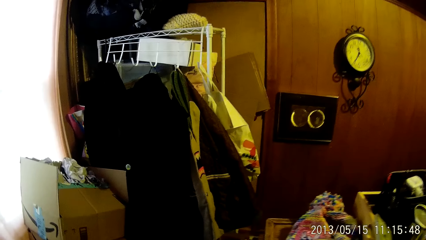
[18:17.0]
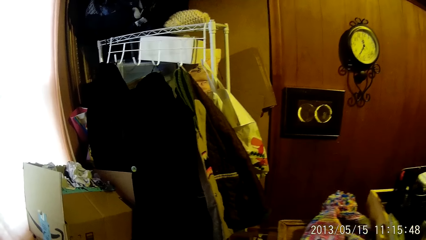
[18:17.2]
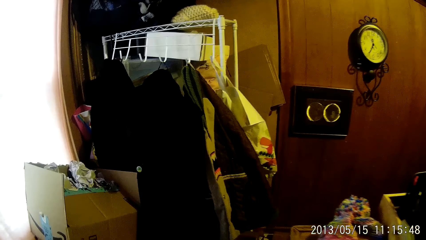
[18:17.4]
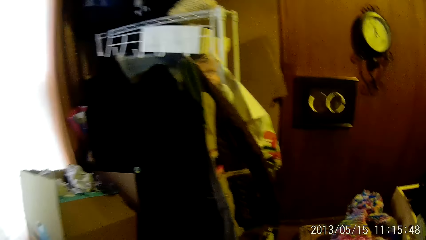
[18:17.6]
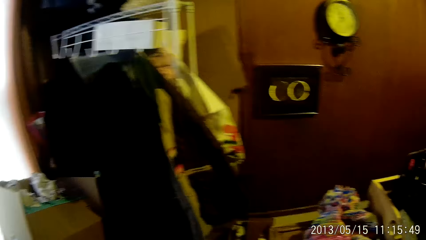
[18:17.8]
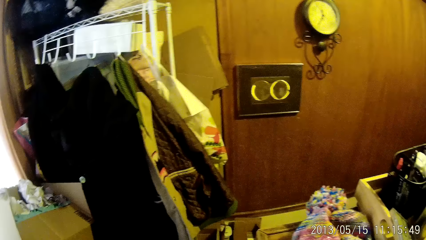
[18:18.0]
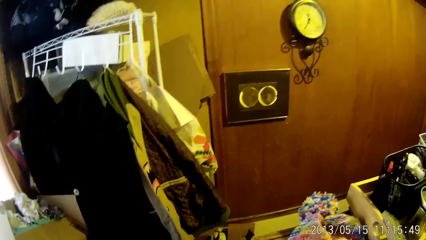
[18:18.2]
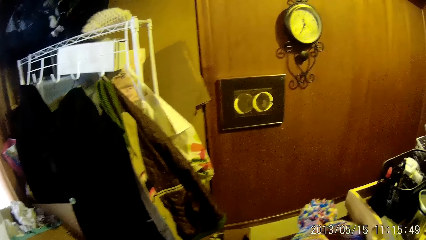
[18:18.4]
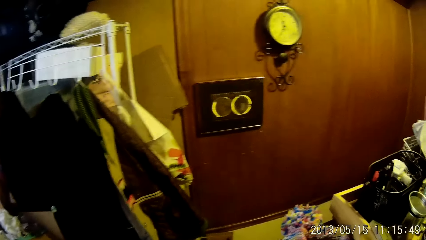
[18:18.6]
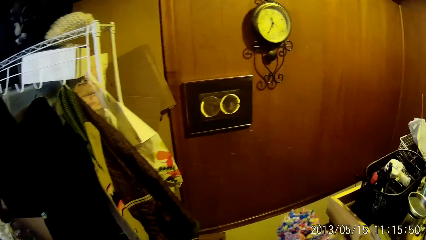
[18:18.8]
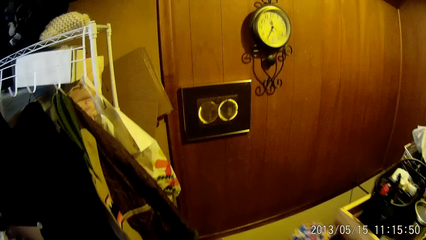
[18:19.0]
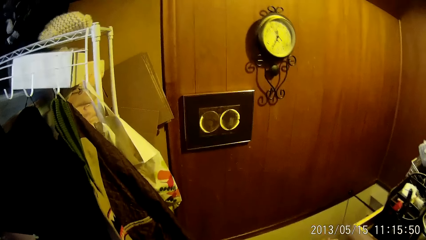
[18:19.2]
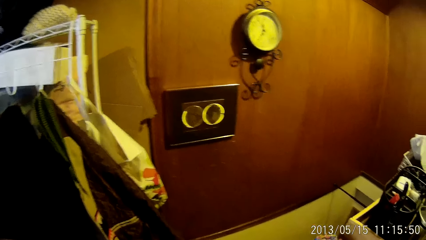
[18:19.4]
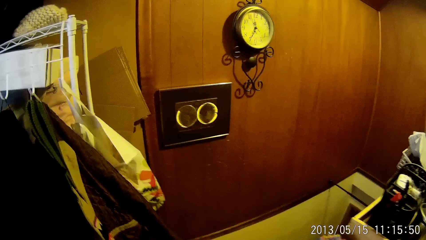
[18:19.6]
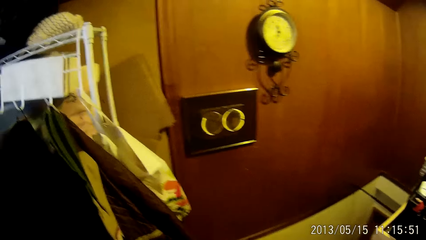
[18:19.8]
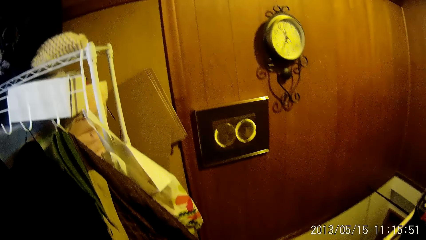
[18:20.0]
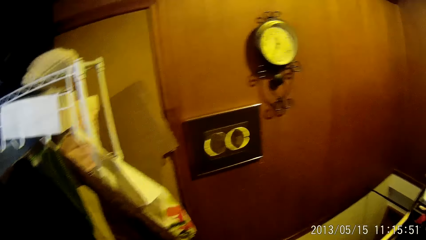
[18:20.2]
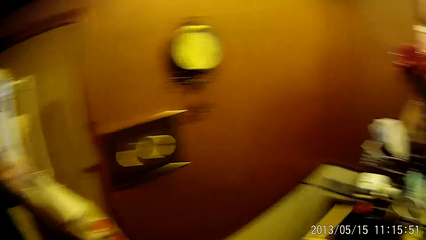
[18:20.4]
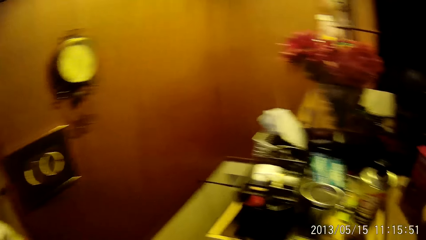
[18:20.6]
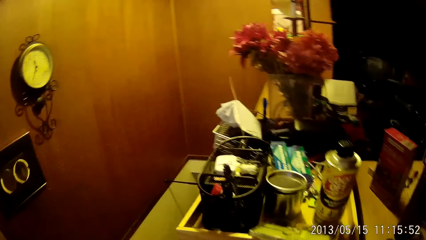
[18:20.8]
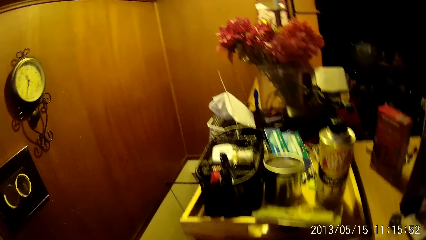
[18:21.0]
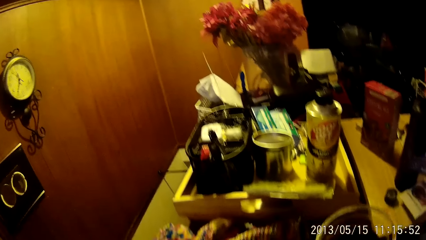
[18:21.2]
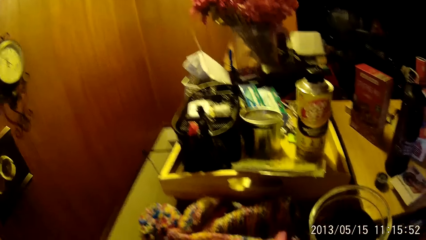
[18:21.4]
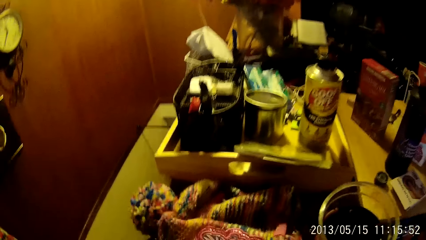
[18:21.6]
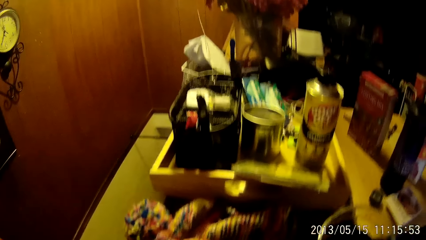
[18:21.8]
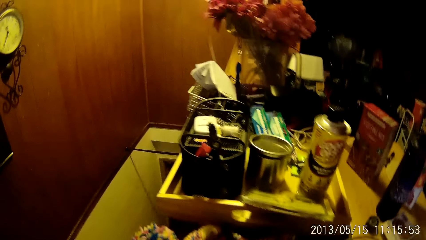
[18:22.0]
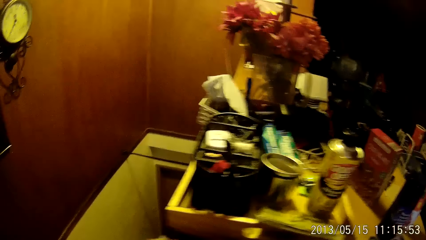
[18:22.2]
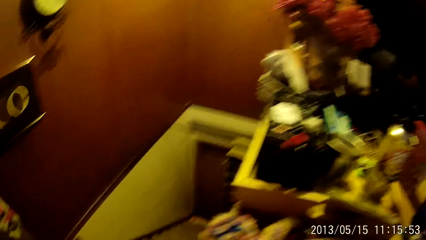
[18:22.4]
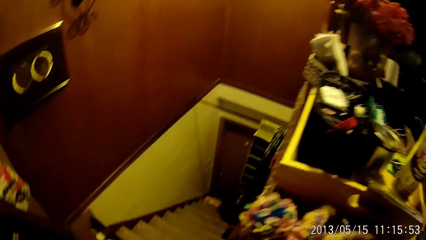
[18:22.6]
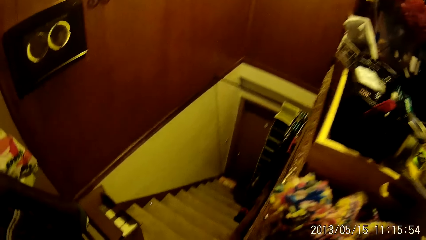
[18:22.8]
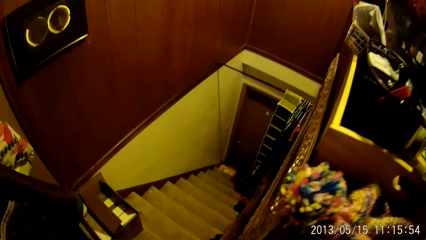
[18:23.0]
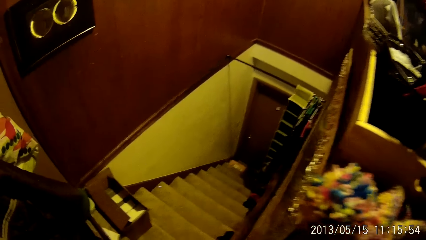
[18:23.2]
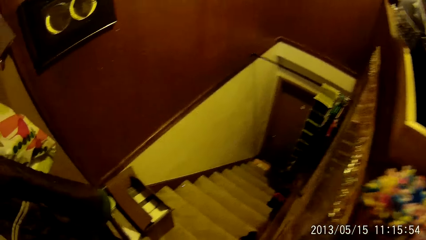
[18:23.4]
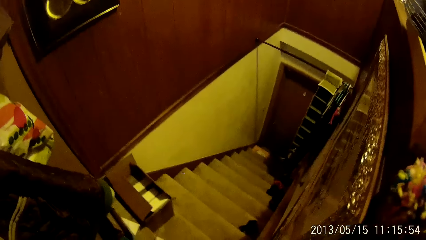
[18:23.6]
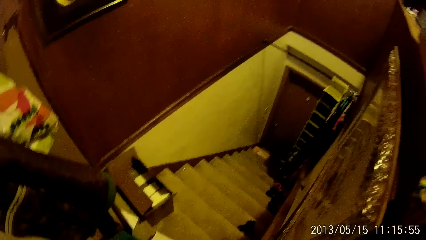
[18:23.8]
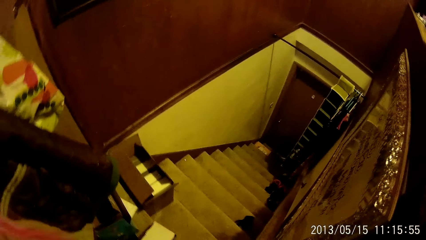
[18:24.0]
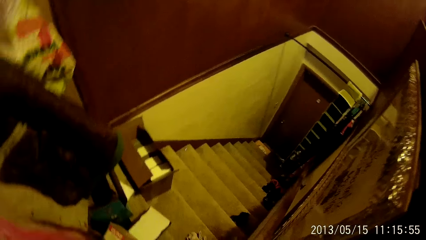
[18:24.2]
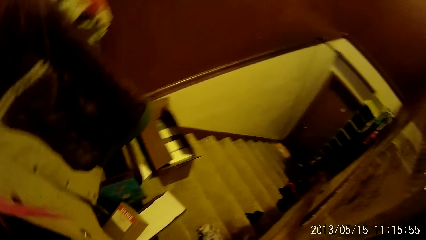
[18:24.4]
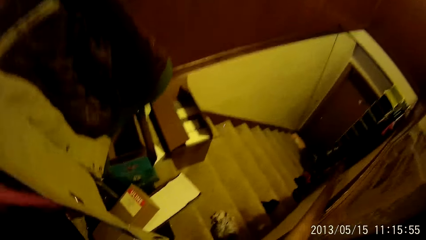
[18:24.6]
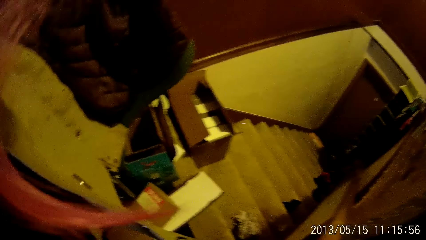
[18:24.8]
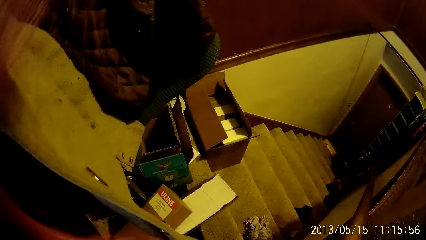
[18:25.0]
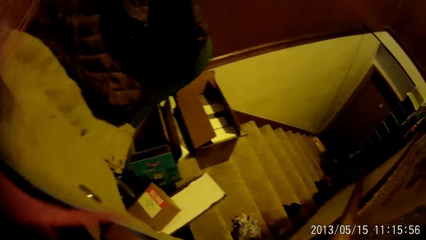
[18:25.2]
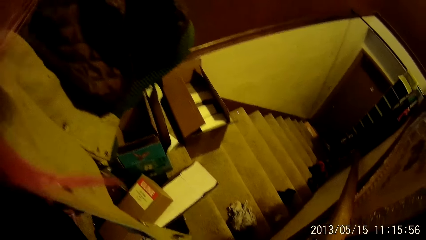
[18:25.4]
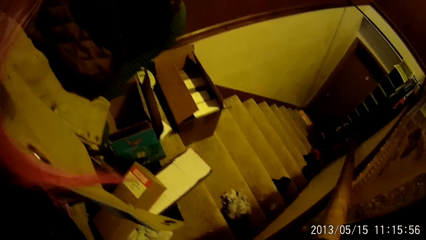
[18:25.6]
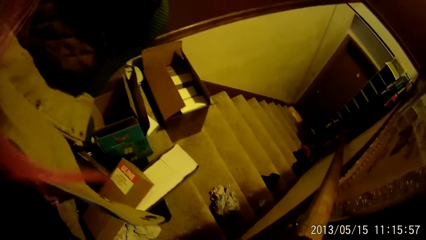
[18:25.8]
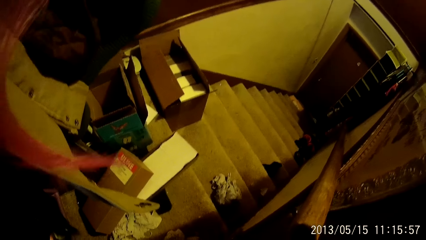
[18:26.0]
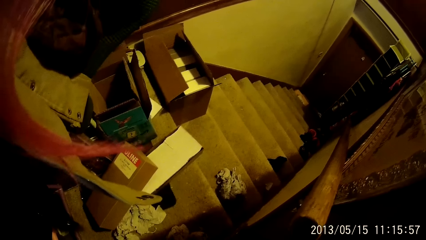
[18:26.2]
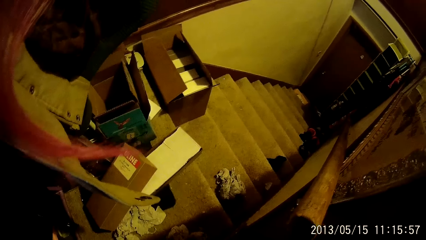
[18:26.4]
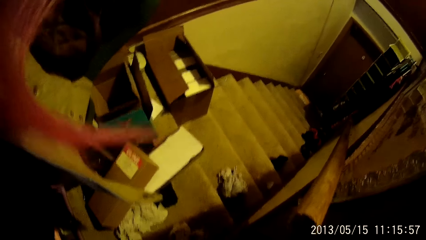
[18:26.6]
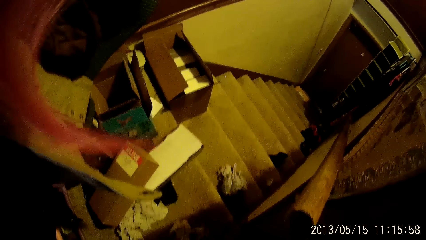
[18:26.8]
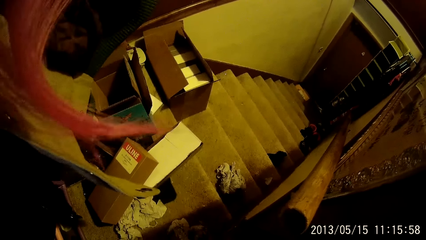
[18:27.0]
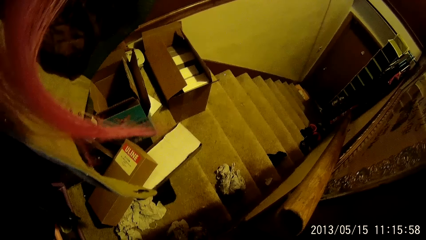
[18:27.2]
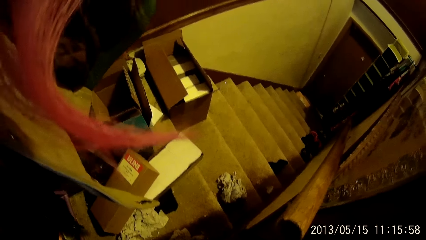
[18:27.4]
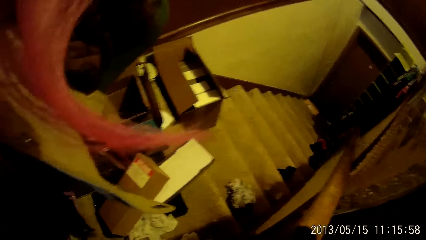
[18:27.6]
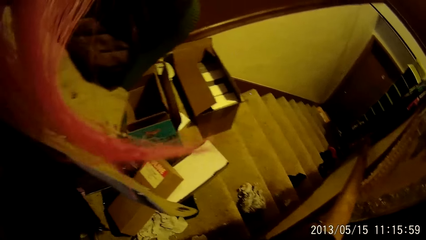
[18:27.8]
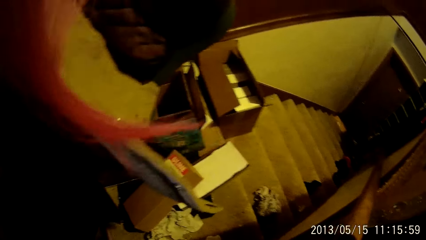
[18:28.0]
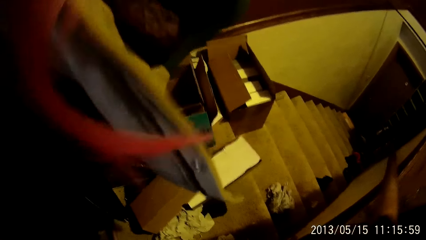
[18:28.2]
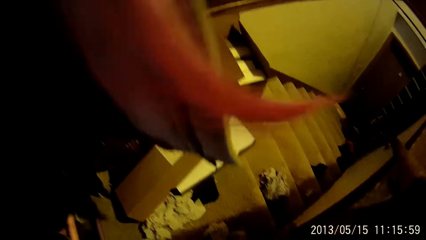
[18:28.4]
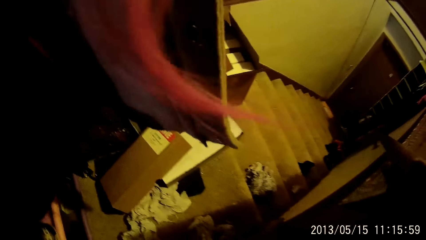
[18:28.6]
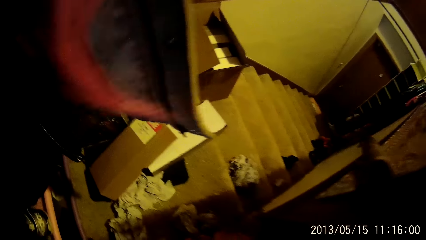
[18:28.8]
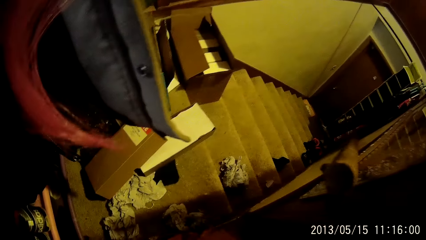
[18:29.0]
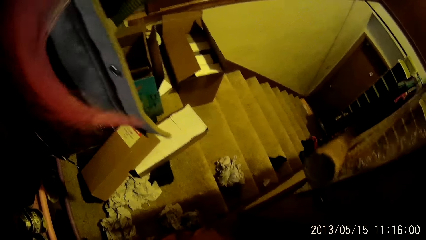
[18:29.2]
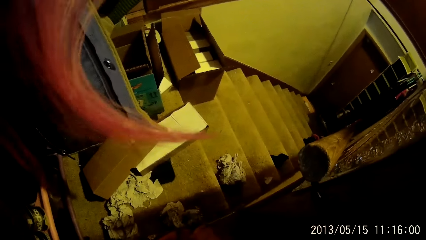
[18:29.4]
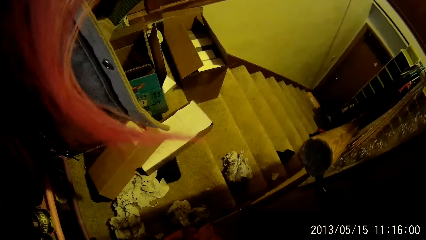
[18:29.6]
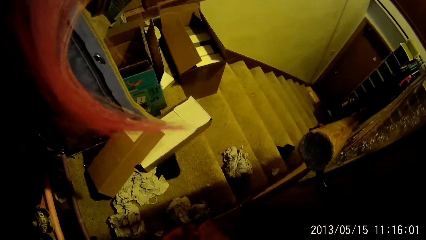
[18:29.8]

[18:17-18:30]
The camera wearer looks around the house. They bend down.

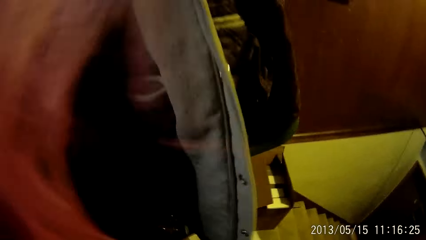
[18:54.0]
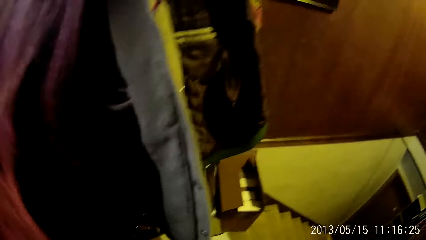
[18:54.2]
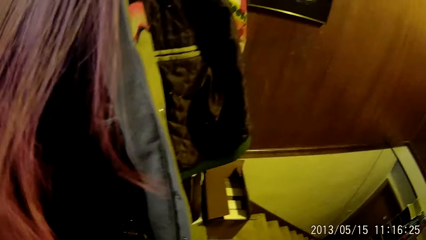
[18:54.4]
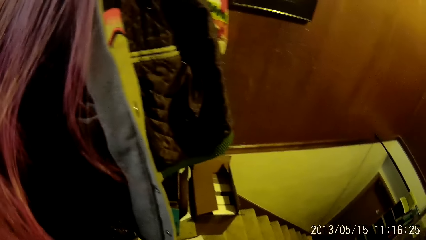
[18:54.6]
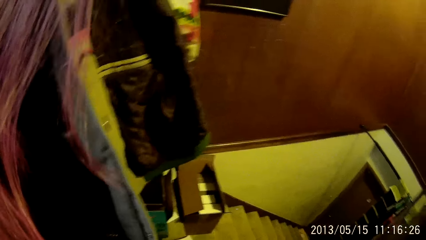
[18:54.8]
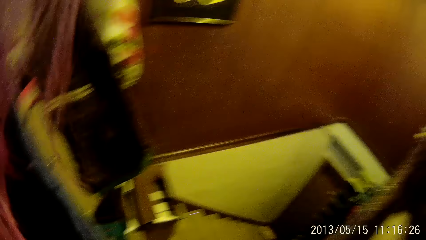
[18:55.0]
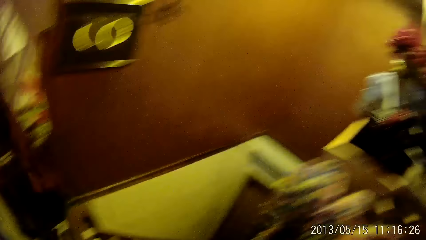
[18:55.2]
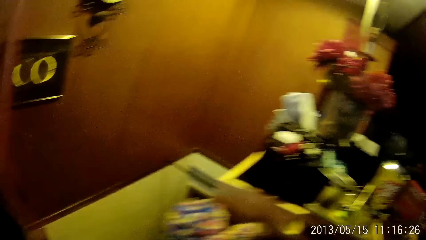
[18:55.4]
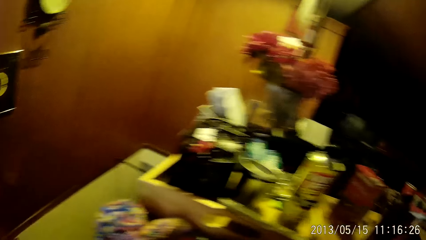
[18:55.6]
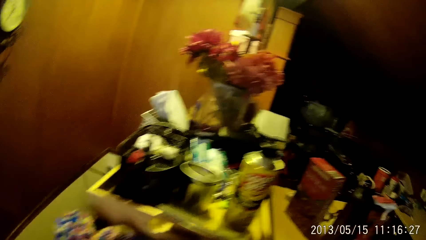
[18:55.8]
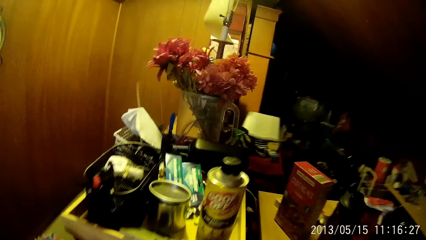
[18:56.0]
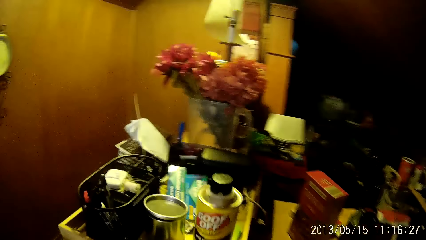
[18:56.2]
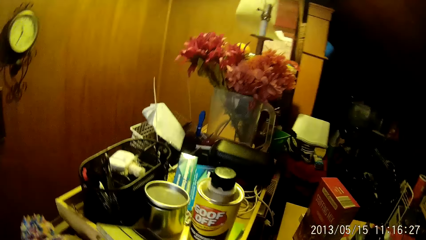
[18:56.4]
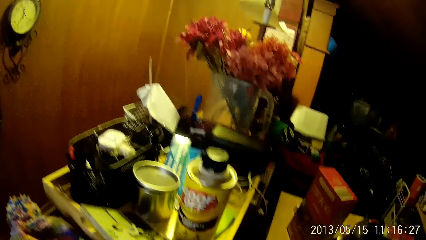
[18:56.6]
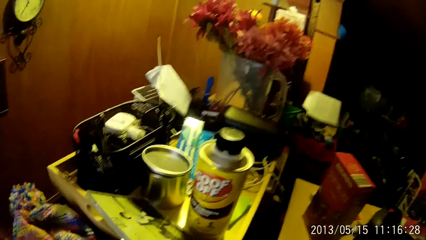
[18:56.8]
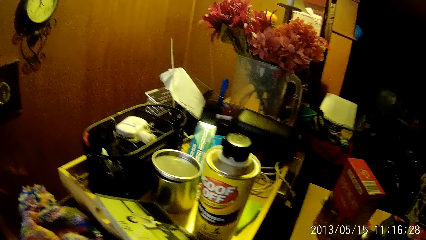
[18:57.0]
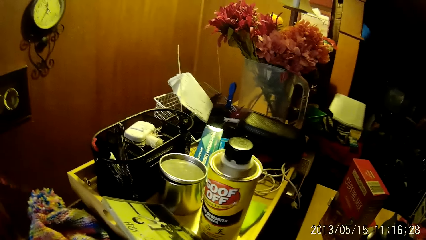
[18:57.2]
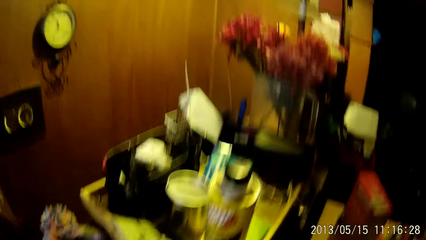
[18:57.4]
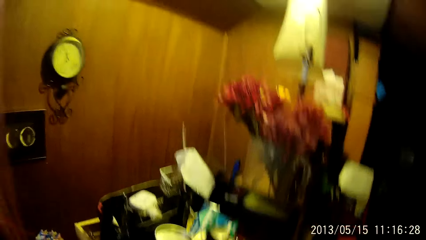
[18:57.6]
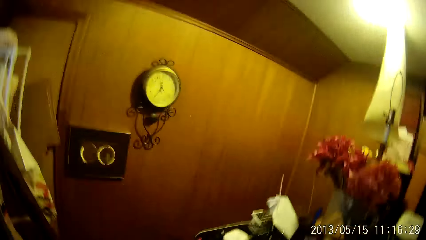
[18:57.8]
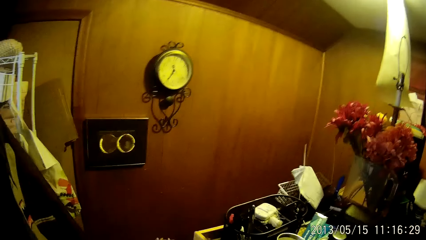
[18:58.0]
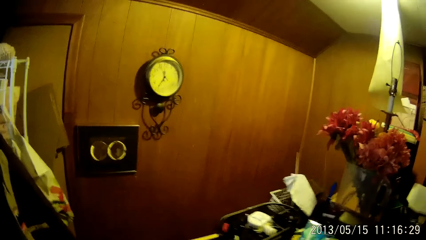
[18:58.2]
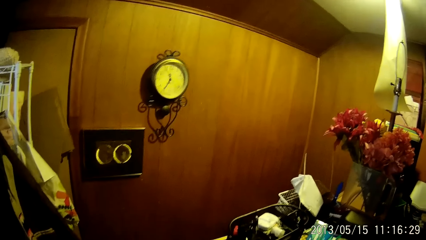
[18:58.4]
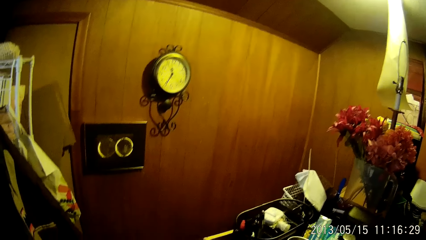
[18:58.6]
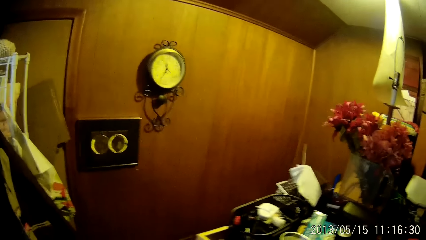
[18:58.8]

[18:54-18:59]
The camera wearer looks around the house.
